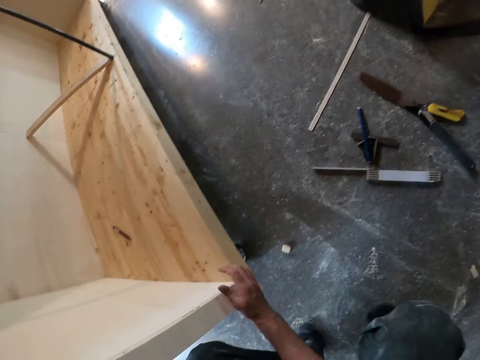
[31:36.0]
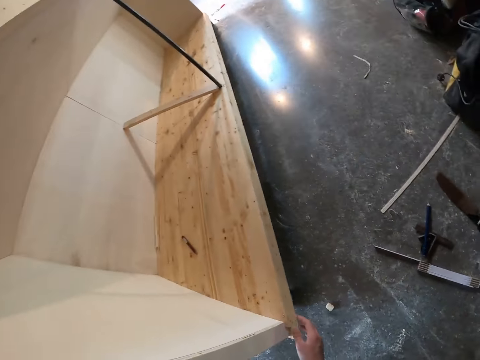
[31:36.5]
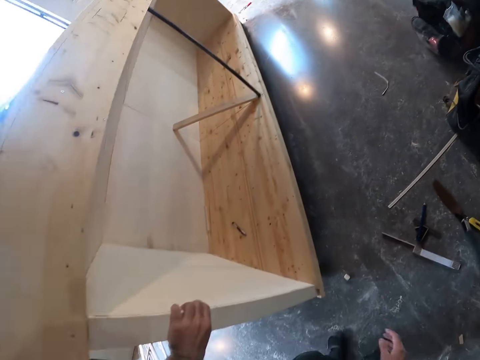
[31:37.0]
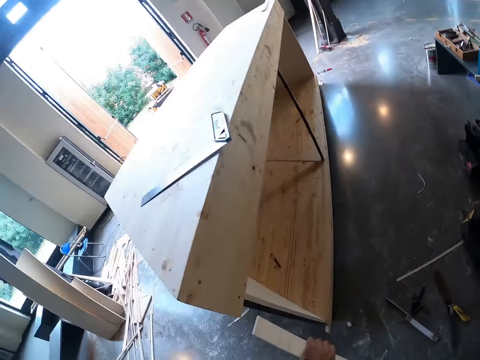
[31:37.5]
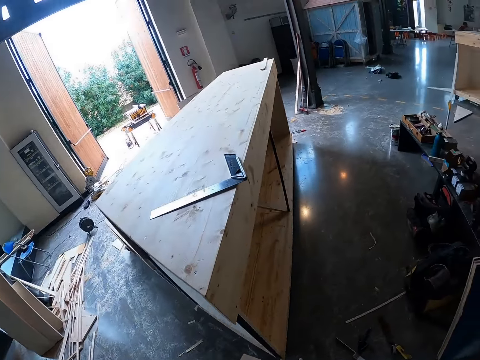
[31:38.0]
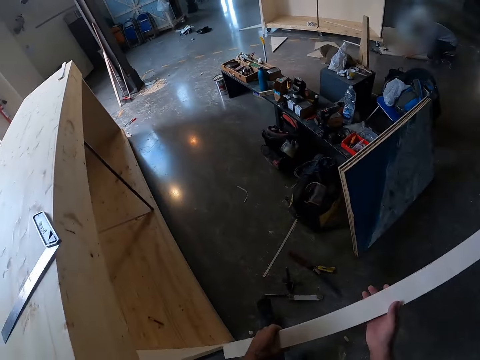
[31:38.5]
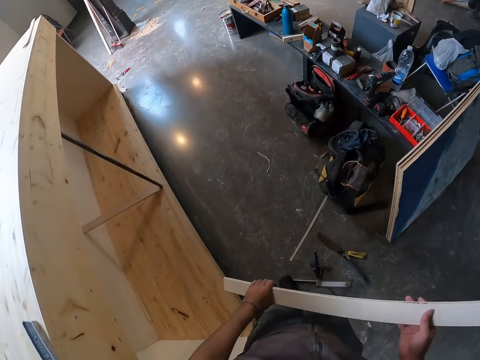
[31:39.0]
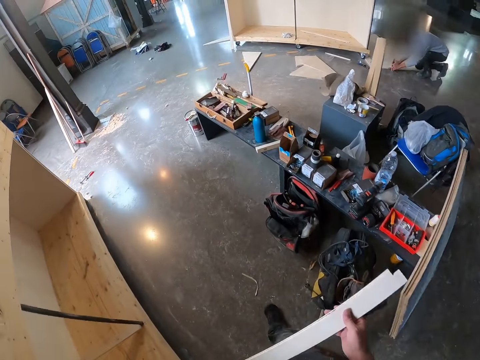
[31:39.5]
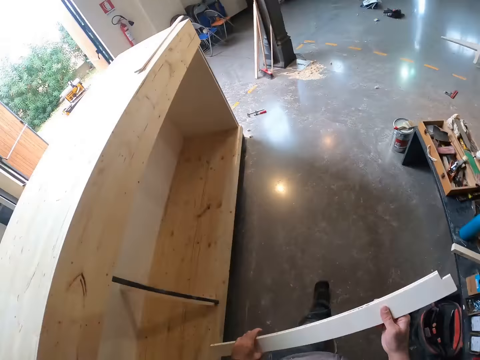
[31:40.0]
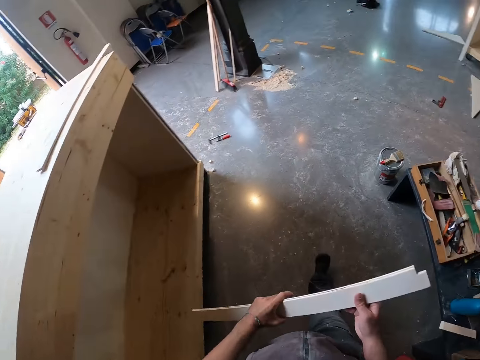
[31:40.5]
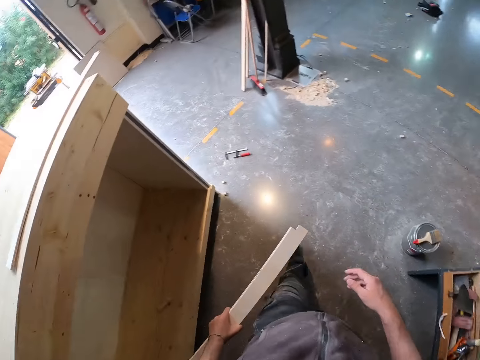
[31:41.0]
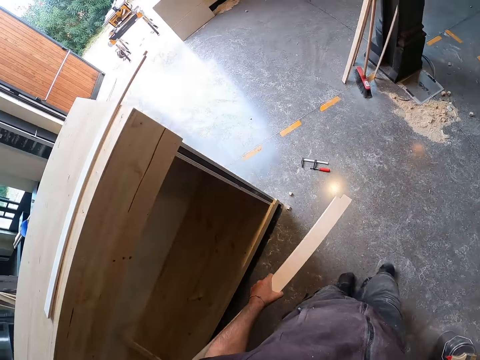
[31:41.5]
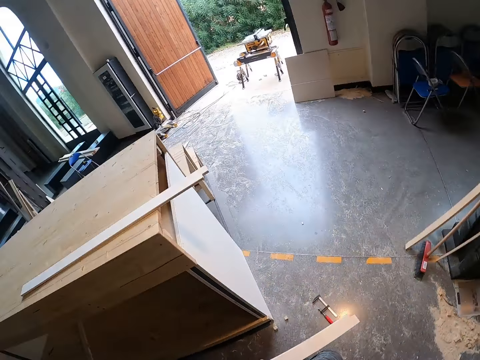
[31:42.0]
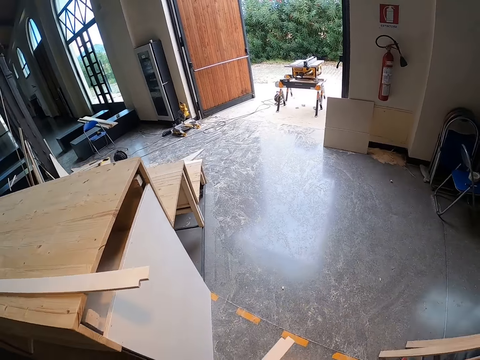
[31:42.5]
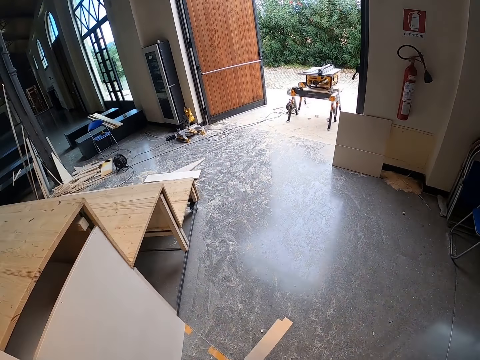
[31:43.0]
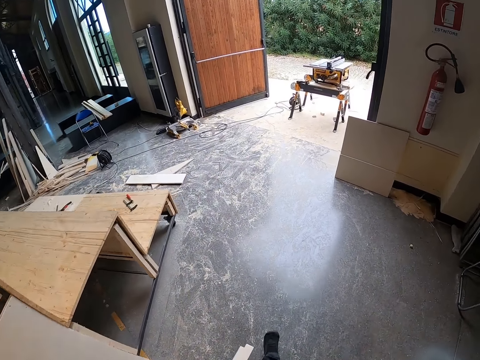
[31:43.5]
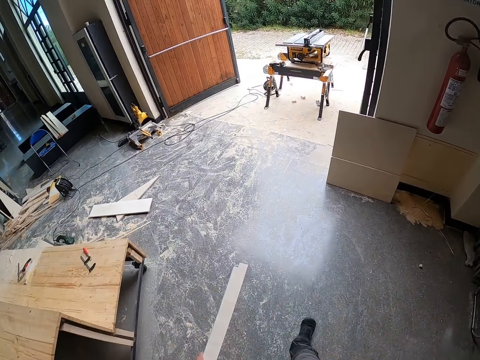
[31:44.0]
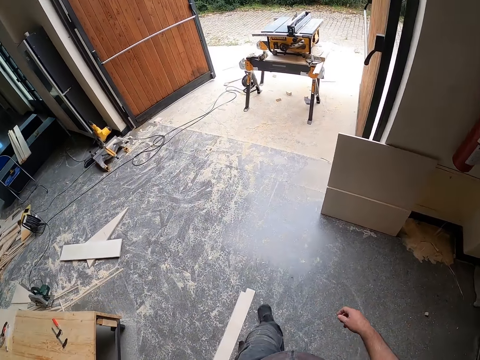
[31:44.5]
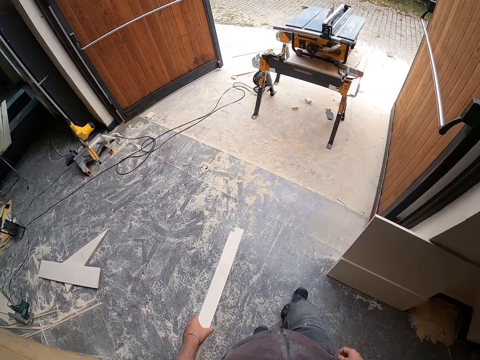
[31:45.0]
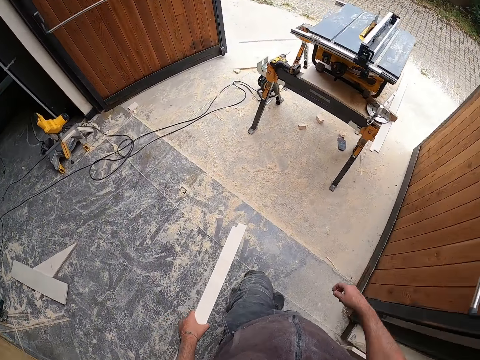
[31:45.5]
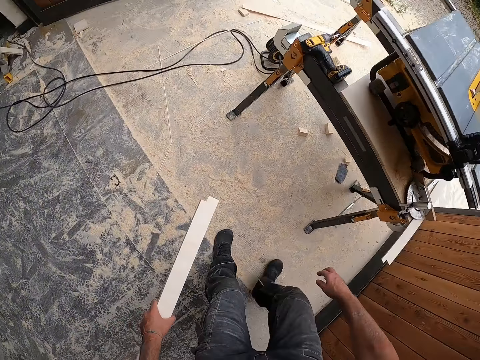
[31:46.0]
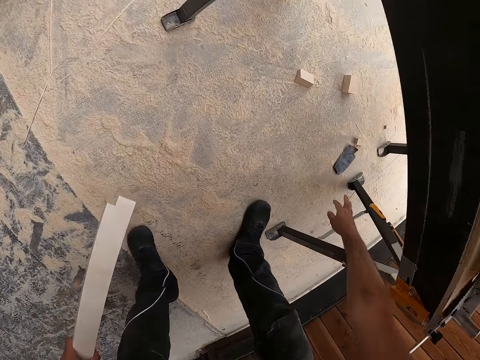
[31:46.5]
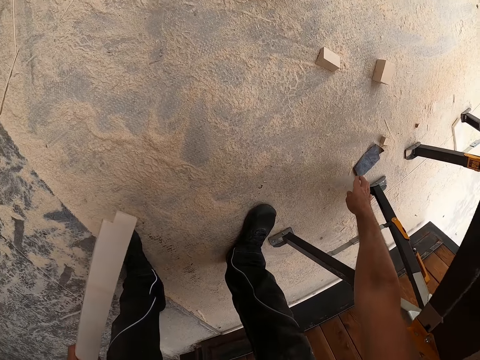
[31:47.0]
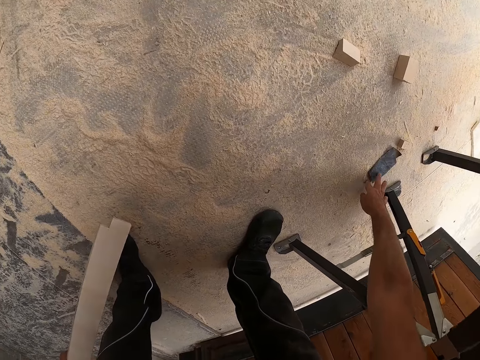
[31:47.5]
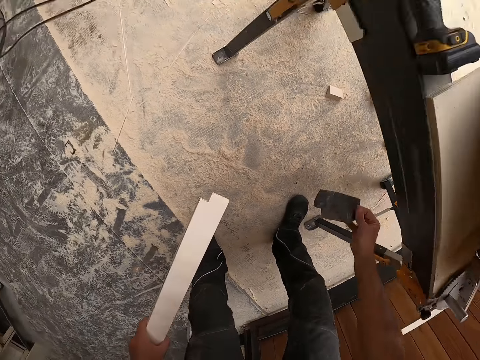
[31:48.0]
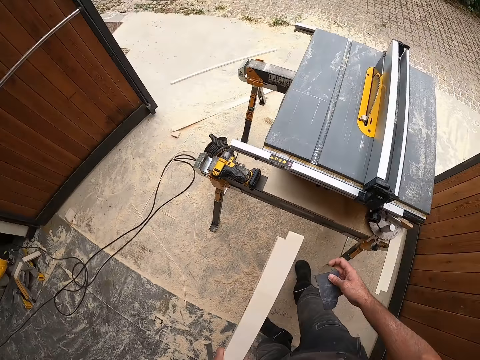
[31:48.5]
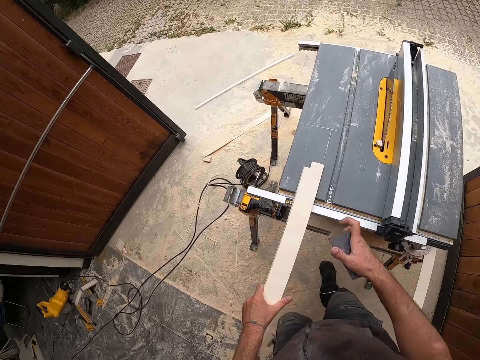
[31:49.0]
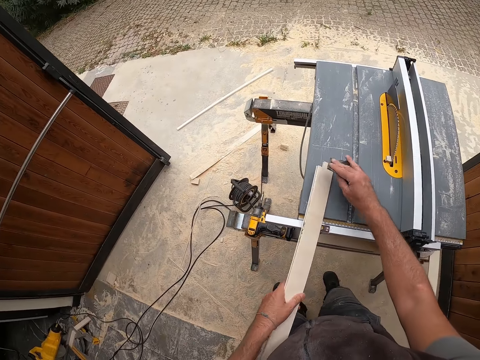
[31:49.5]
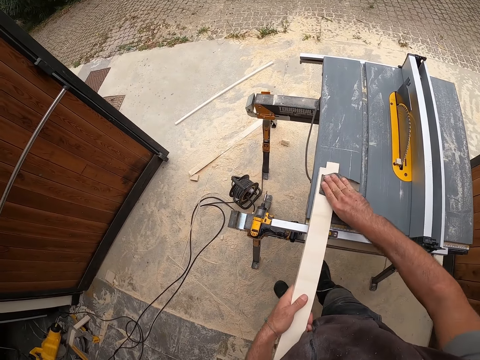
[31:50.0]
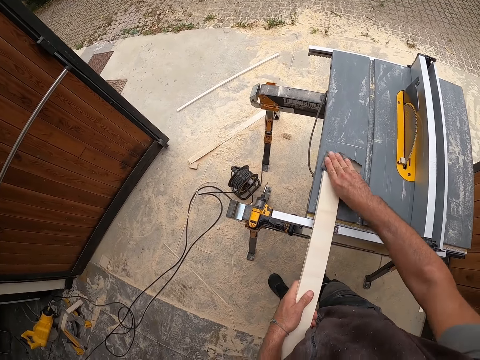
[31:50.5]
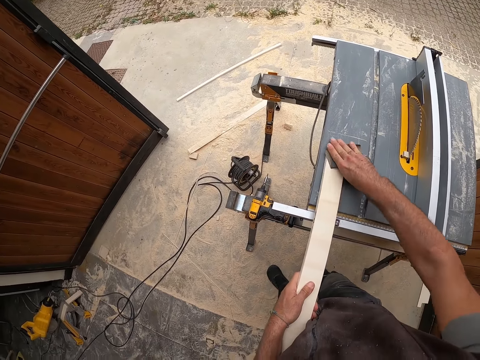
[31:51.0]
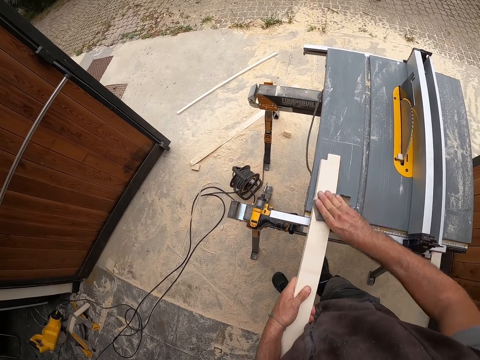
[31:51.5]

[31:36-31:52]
The camera wearer removes the piece of wood from the wooden structure with his left hand. He looks around the workshop. He holds the piece of wood with both hands. He walks around the workshop. He leaves the workshop. He picks up a sandpaper on the floor below a table saw with his right hand. He places the plank of wood on the table saw with his left hand. He smoothens the plank of wood with the sandpaper in his right hand.

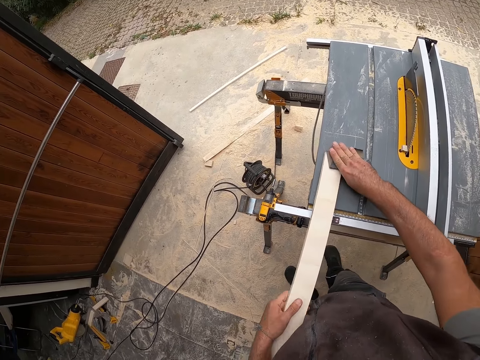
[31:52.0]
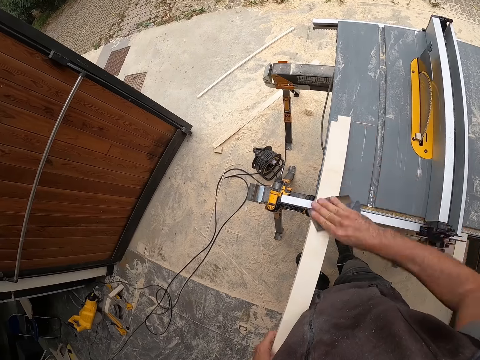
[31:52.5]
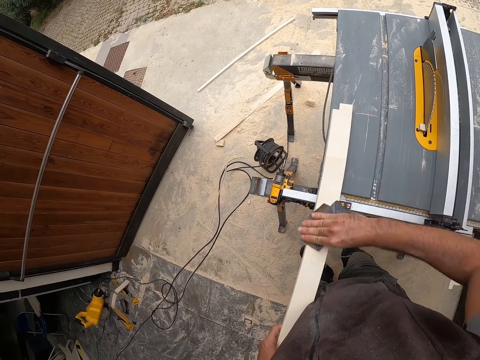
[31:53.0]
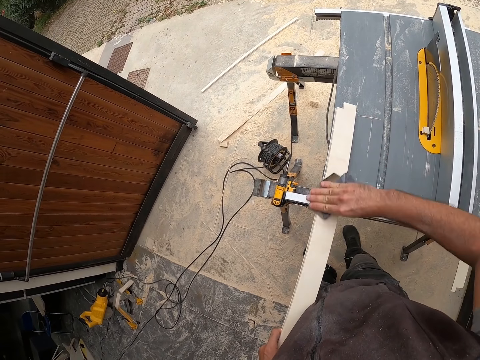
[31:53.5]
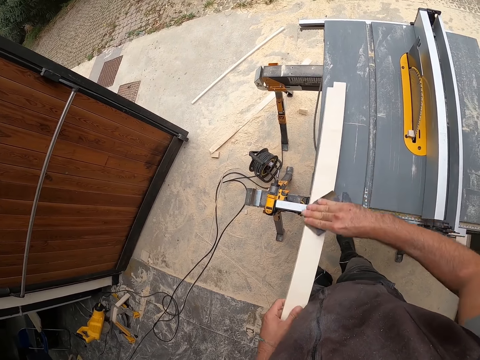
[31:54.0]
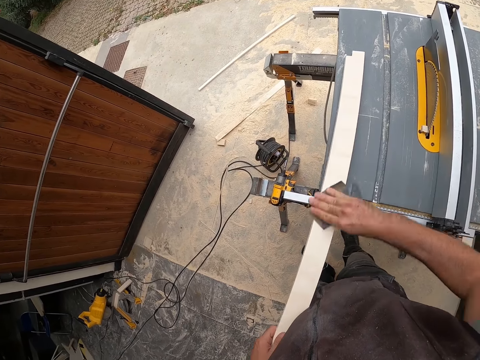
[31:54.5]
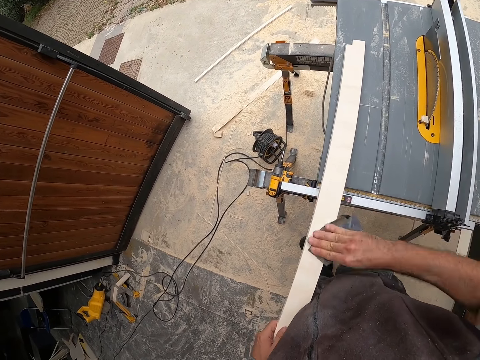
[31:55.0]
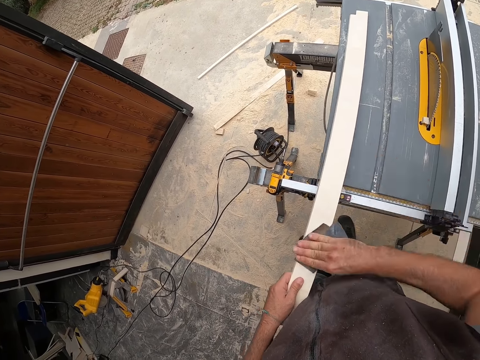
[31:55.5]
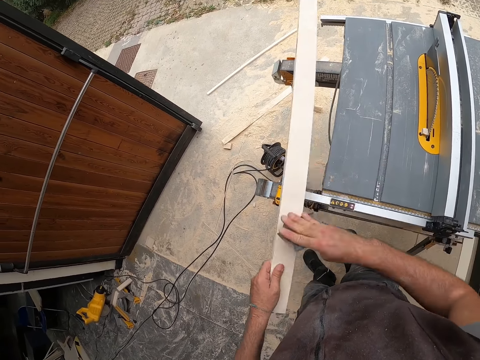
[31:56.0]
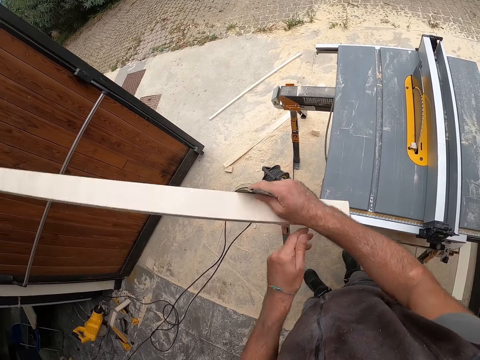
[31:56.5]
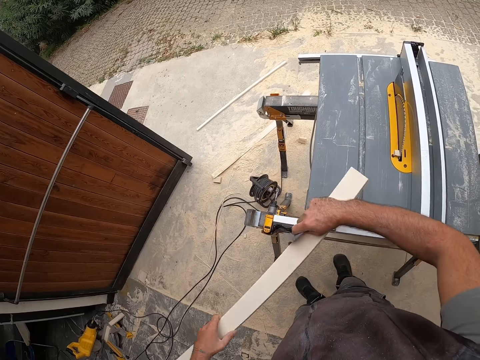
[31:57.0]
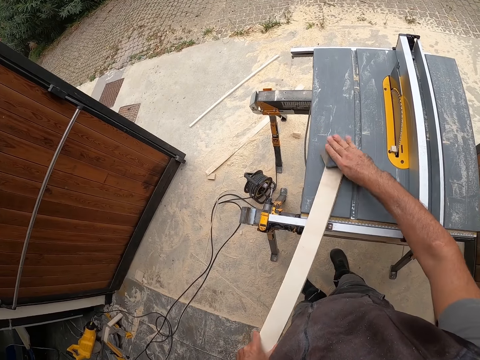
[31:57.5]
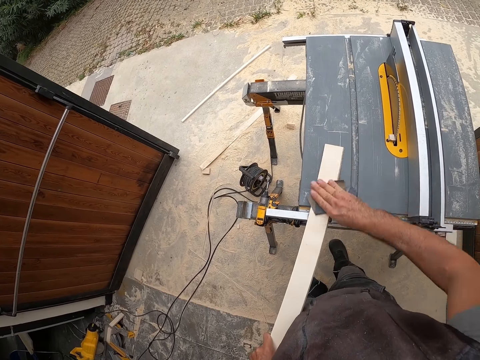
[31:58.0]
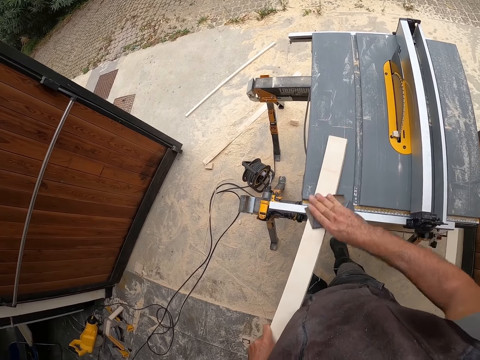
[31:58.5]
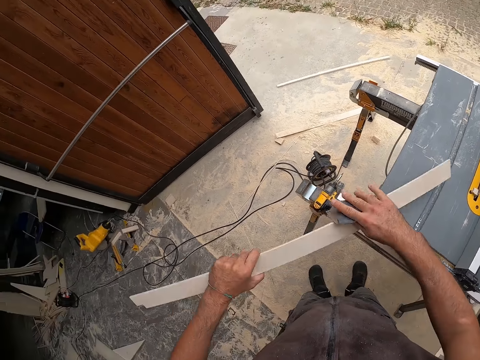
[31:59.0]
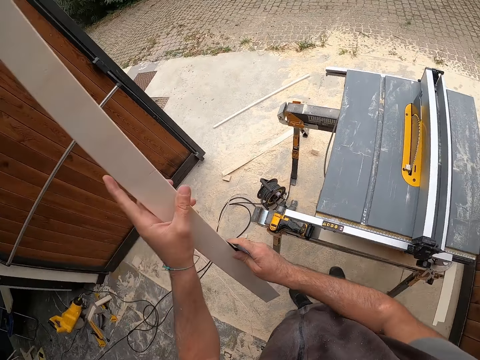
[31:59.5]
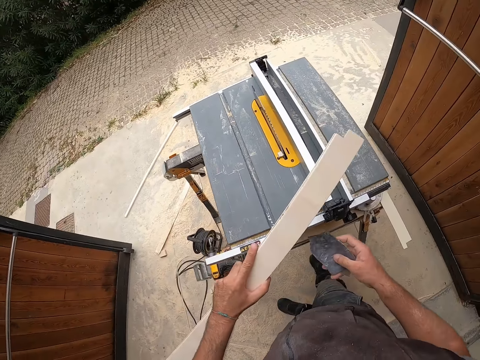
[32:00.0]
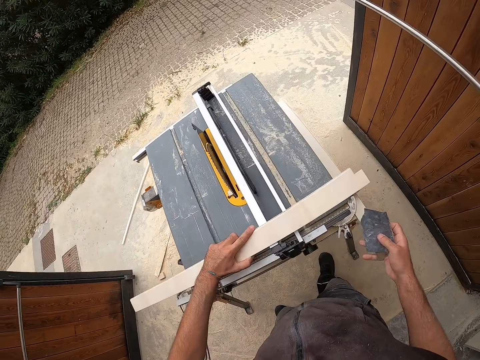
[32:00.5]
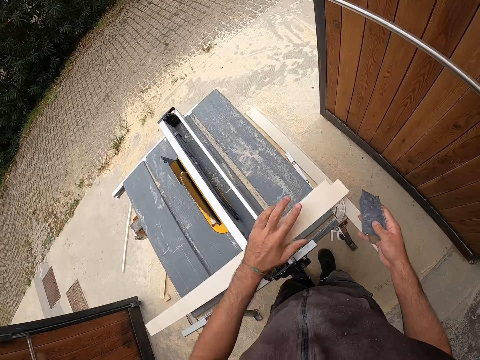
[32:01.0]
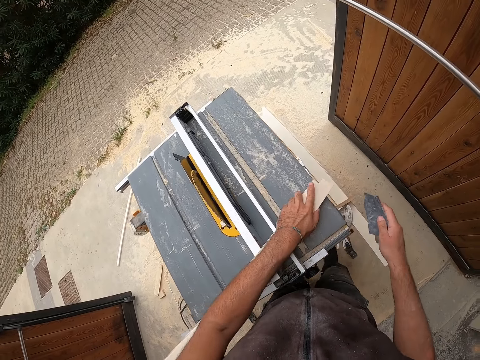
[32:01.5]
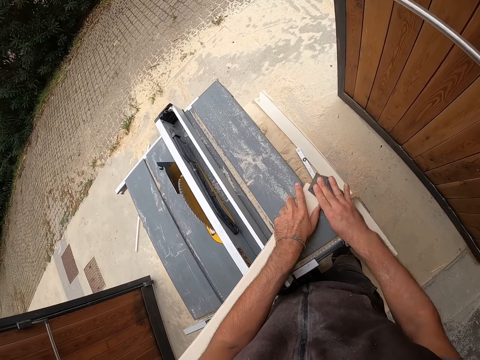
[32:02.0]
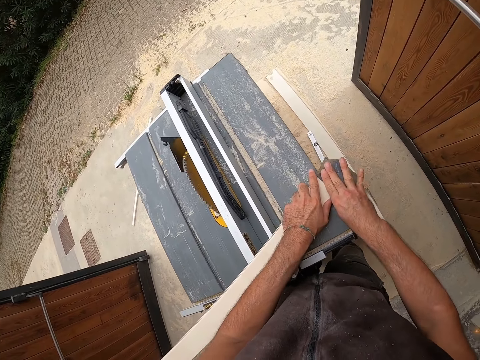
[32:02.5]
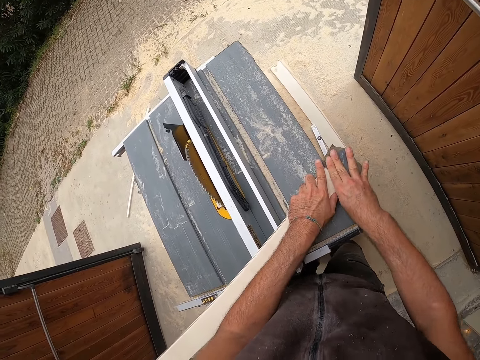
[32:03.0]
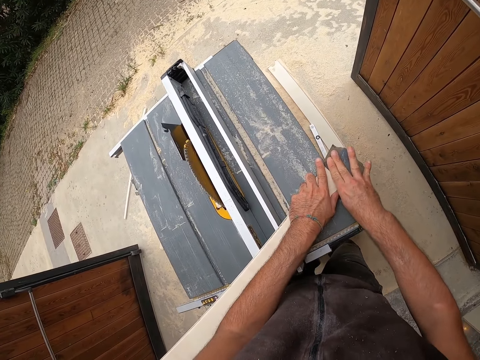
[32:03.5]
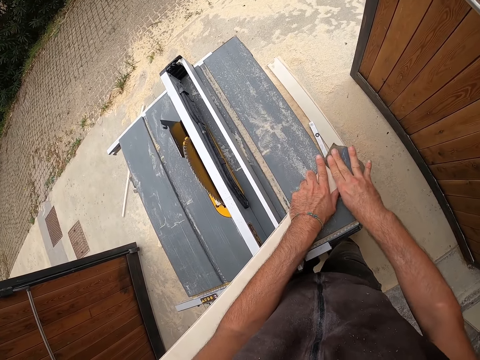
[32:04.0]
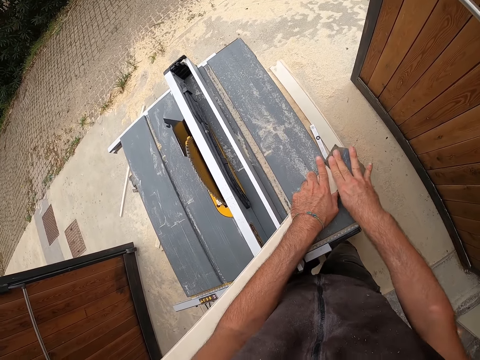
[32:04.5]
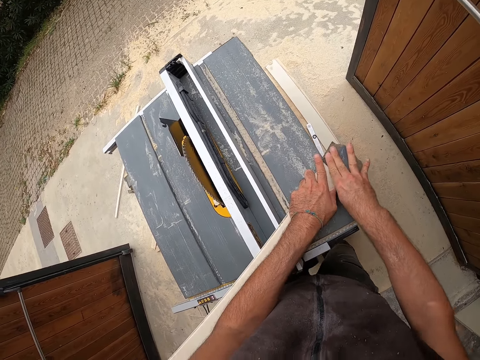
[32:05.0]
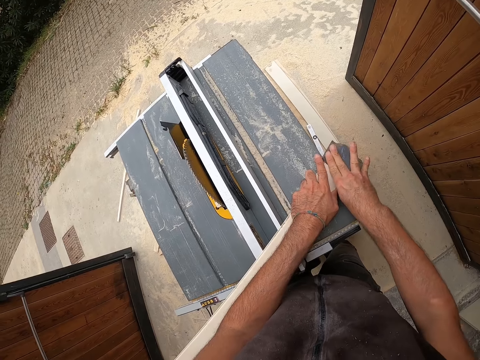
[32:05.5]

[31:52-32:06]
The camera wearer adjusts the position of the plank of wood with his left hand. He lifts the plank of wood with both hands and turns the plank of wood with both hands. He drops the wood on the table saw with both hands. He smoothens the plank of wood with the sandpaper in his right hand. He turns the plank of wood with both hands. He places the plank of wood on the saw platform with his left hand. He bends the plank of wood with his left hand against the table saw. He aligns the wood on the table saw. He smoothens the plank of wood with the sandpaper in his right hand.
